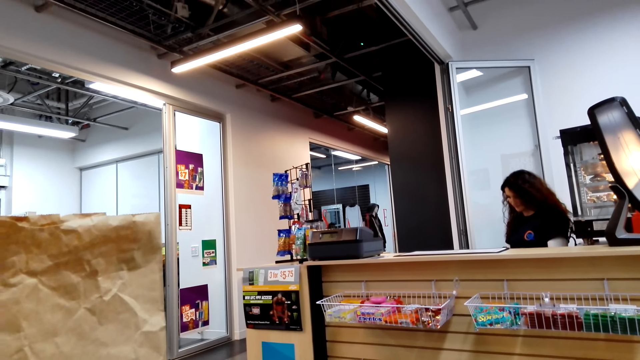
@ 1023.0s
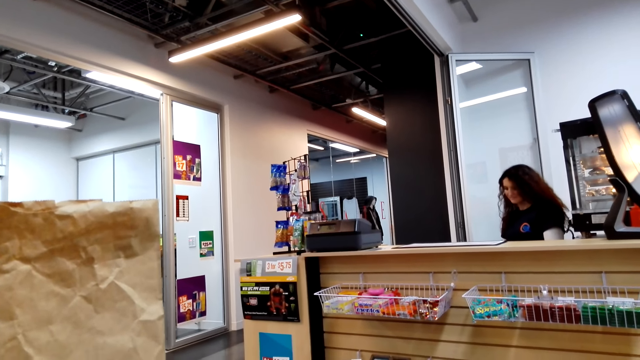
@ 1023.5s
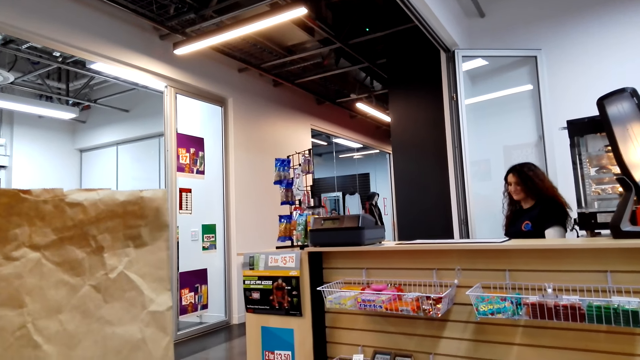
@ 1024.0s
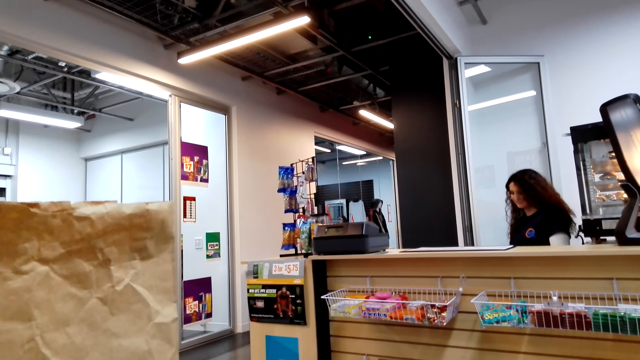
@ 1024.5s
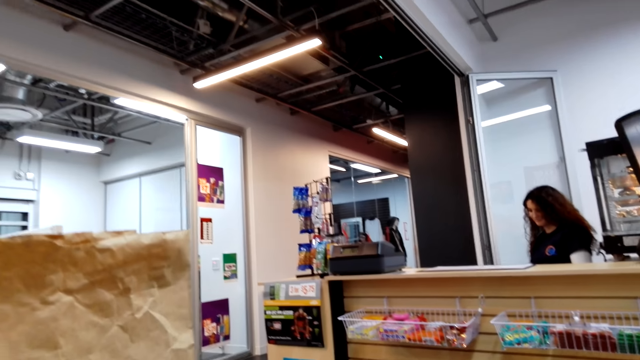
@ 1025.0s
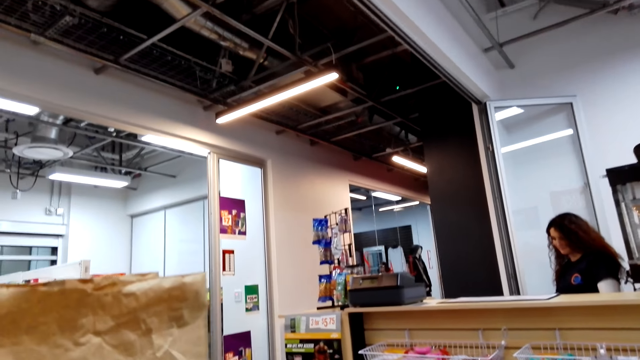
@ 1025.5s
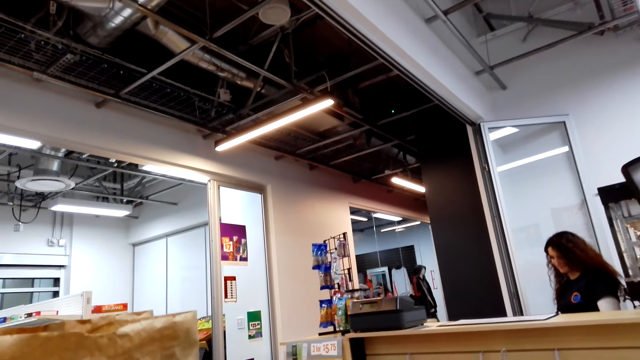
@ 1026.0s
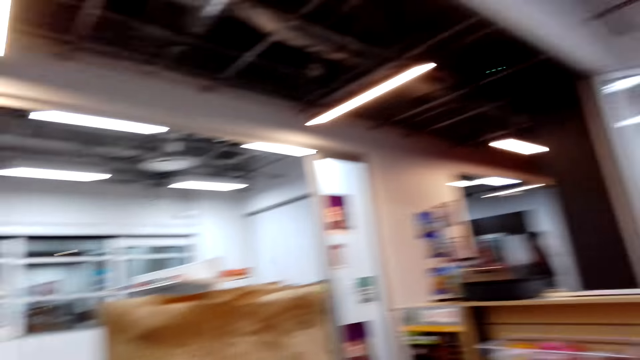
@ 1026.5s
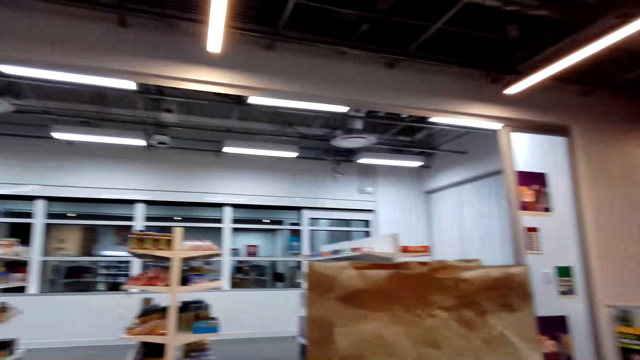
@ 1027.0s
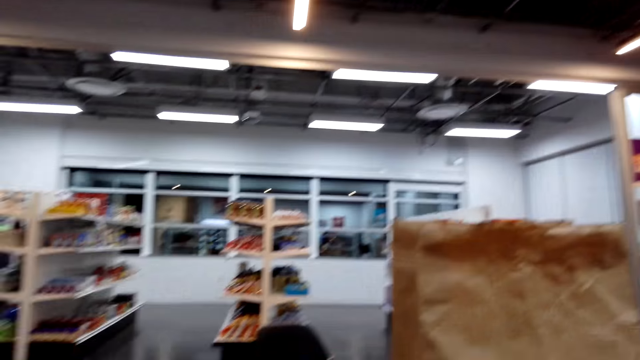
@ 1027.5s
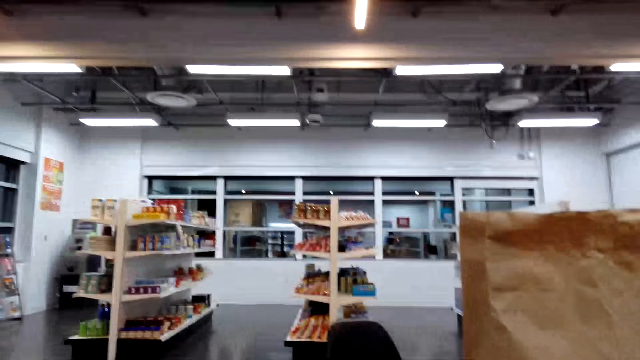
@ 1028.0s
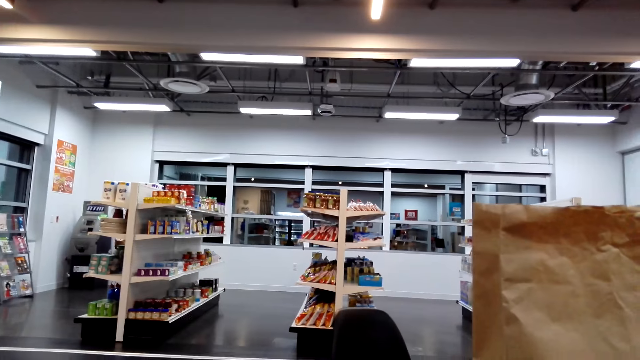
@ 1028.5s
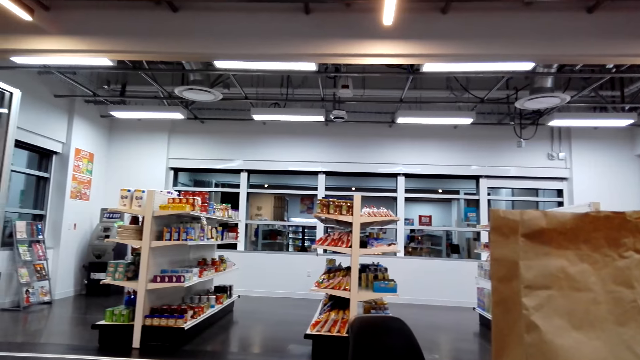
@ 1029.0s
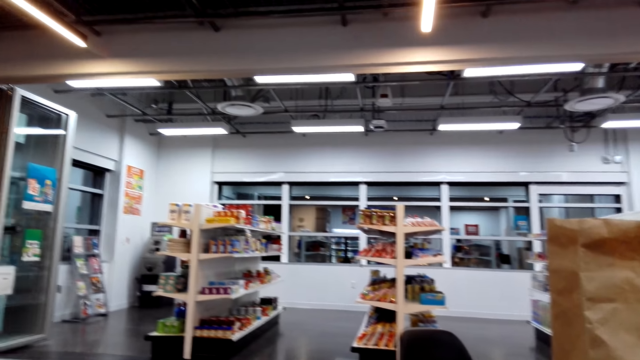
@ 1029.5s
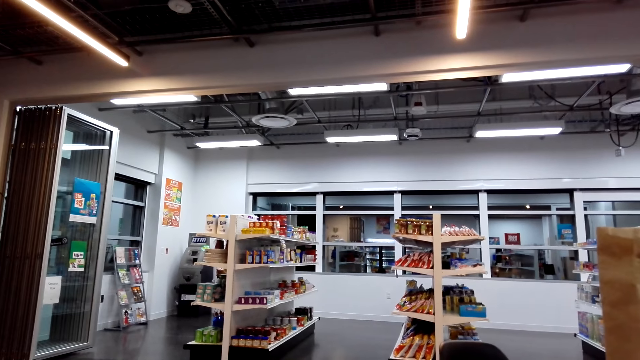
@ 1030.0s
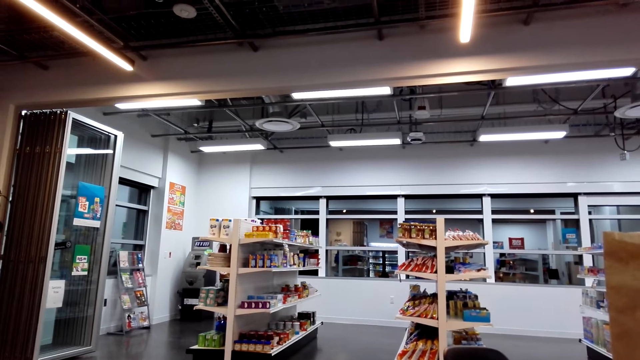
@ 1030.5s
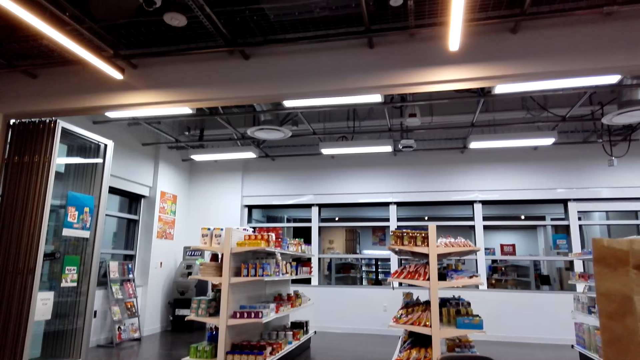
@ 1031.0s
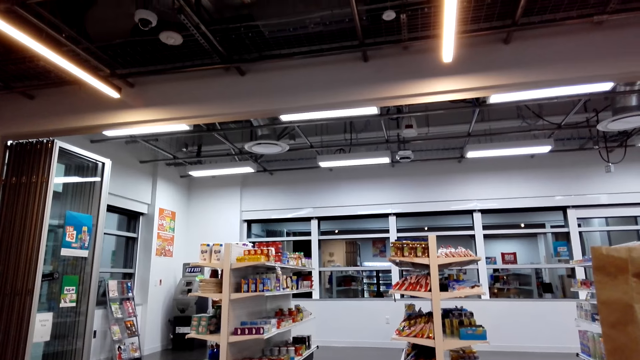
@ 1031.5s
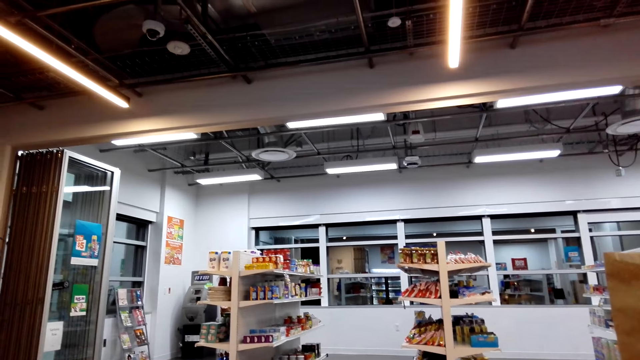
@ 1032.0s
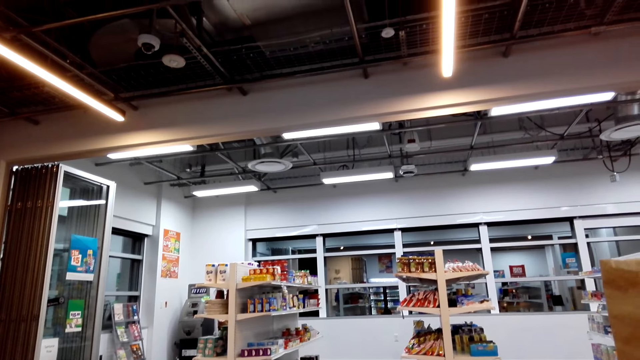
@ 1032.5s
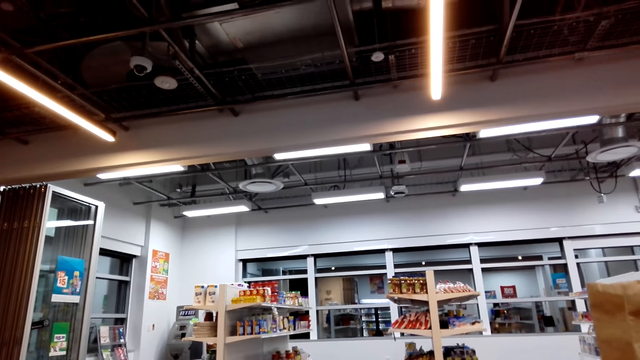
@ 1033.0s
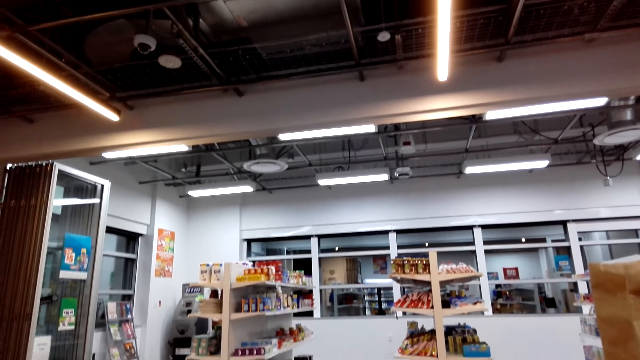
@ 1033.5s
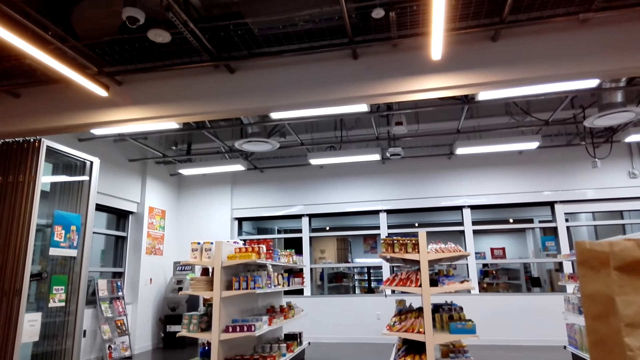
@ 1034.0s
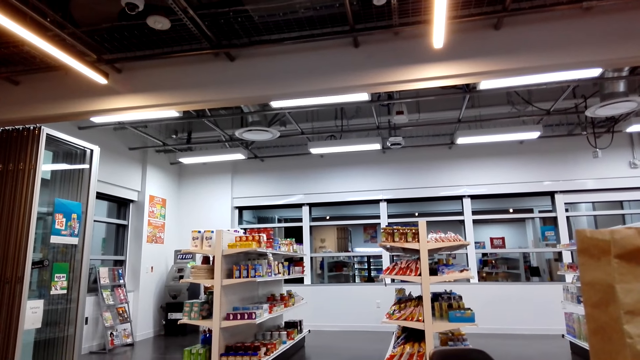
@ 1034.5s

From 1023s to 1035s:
The camera wearer looks around.

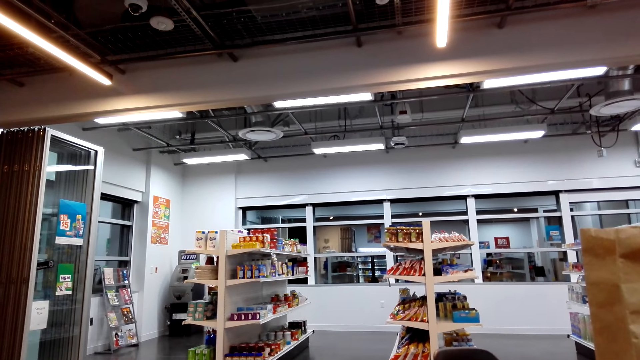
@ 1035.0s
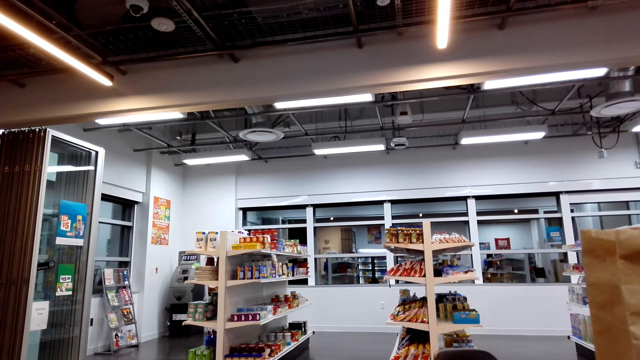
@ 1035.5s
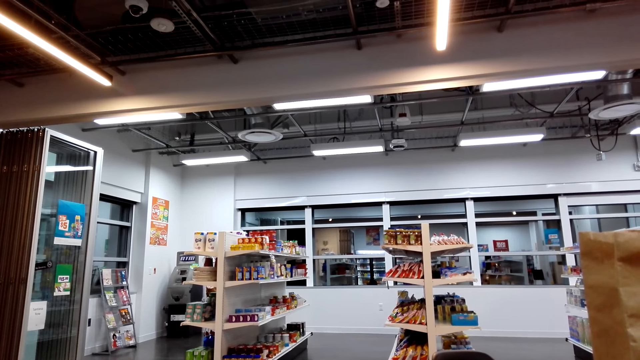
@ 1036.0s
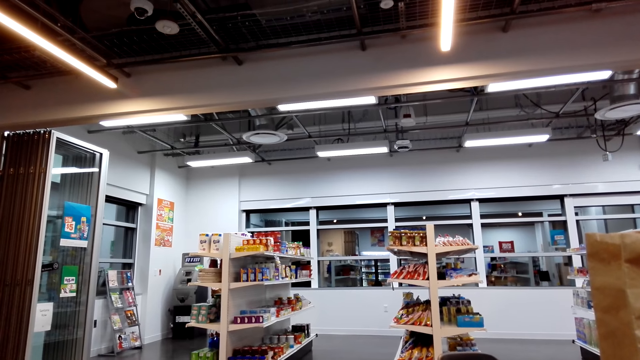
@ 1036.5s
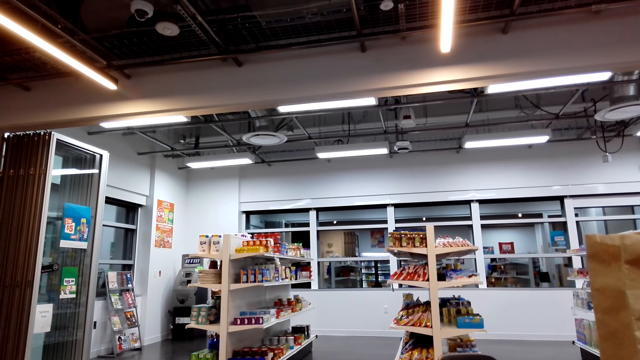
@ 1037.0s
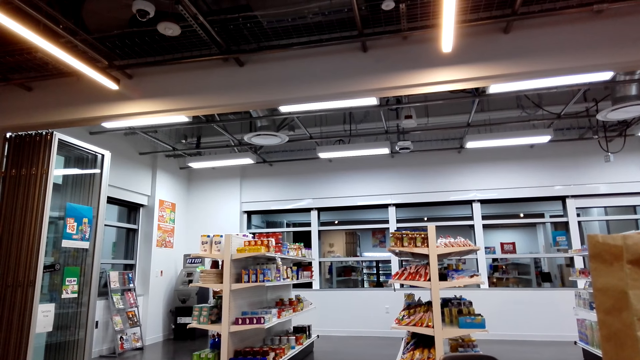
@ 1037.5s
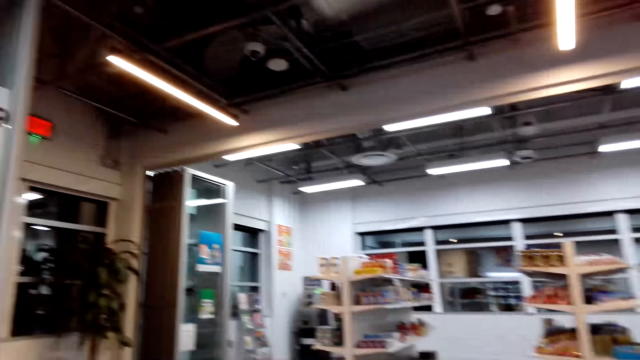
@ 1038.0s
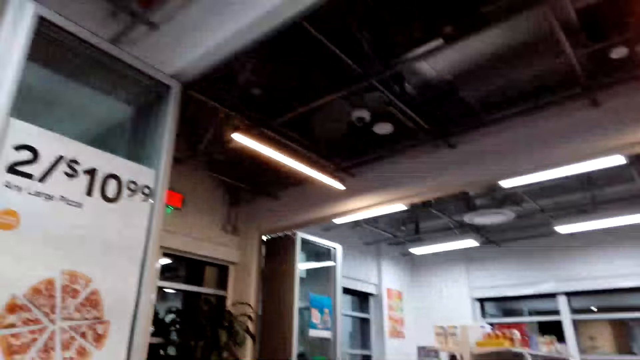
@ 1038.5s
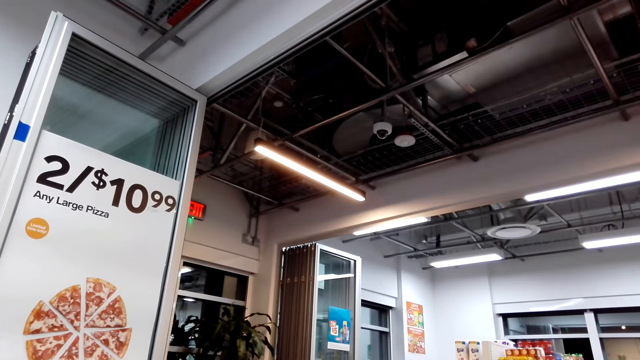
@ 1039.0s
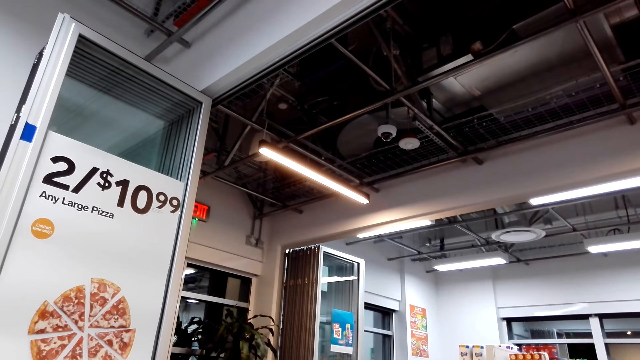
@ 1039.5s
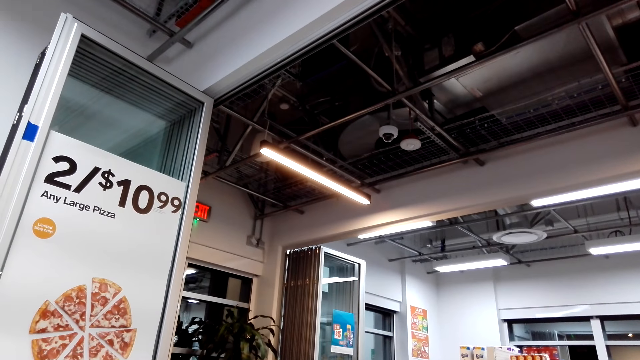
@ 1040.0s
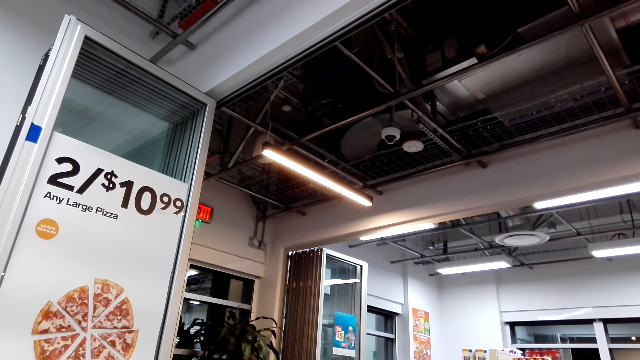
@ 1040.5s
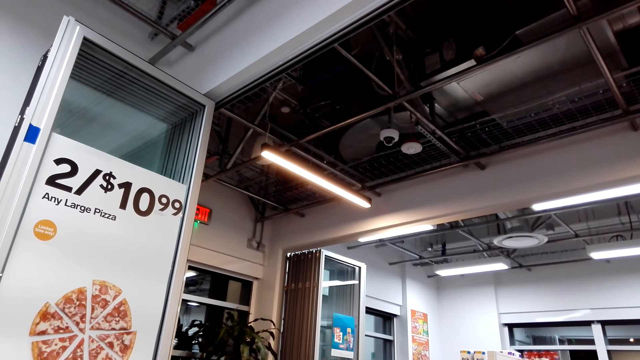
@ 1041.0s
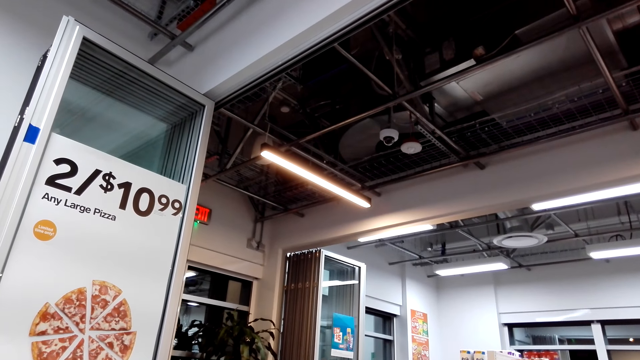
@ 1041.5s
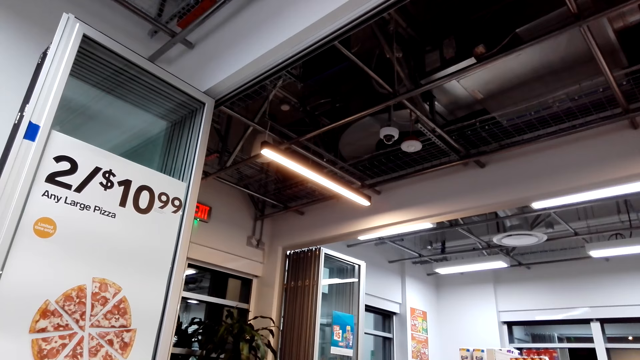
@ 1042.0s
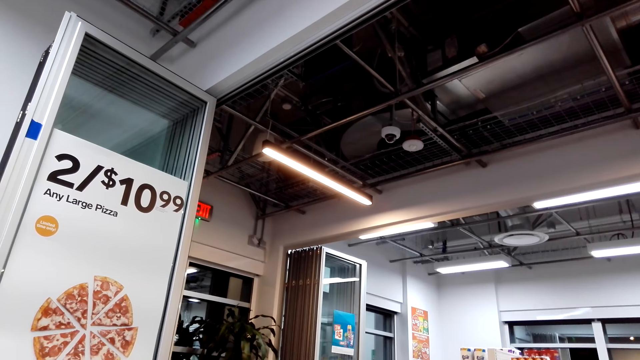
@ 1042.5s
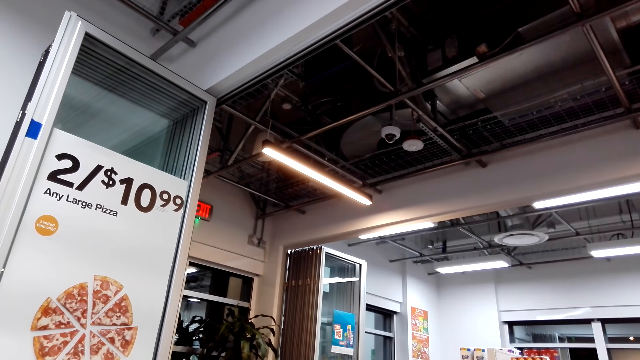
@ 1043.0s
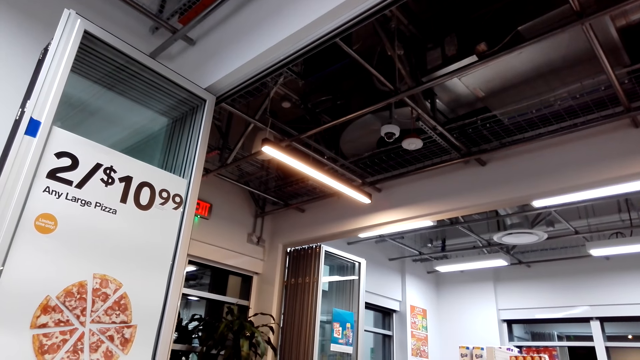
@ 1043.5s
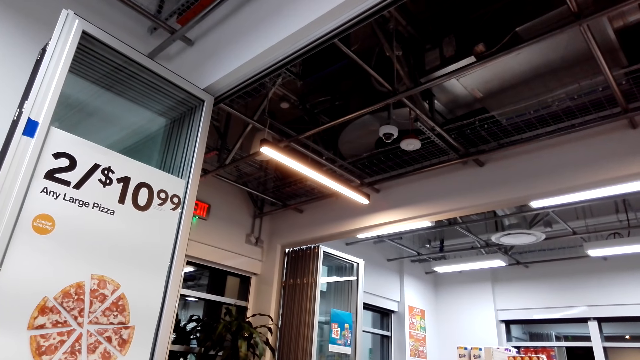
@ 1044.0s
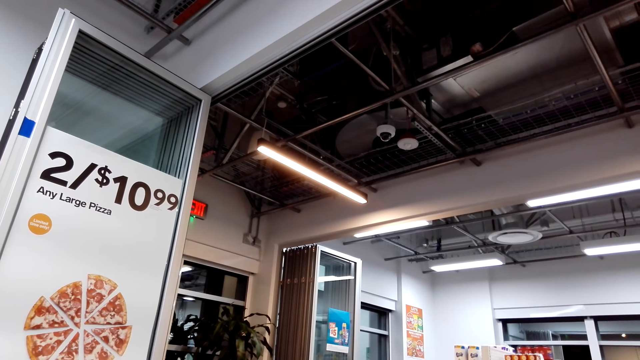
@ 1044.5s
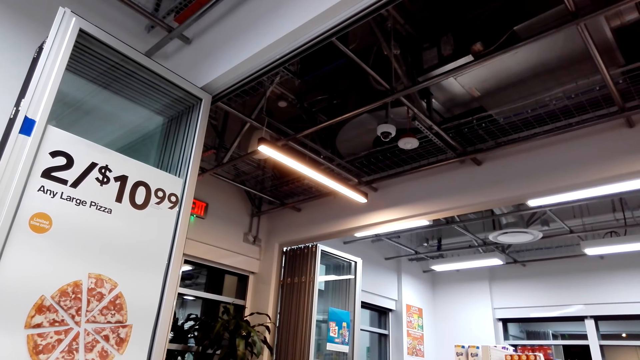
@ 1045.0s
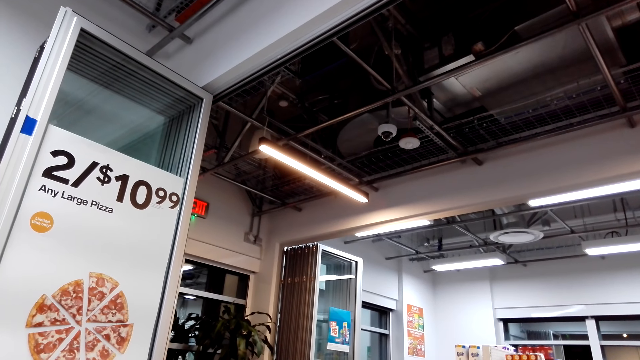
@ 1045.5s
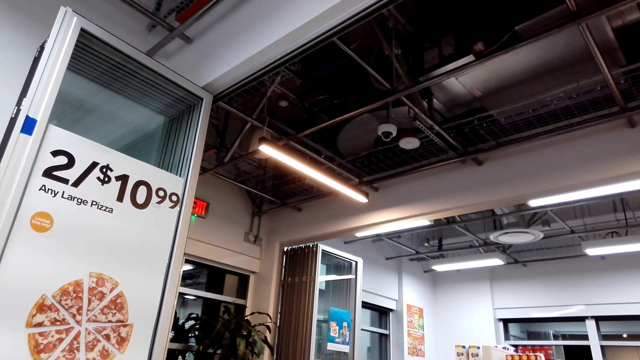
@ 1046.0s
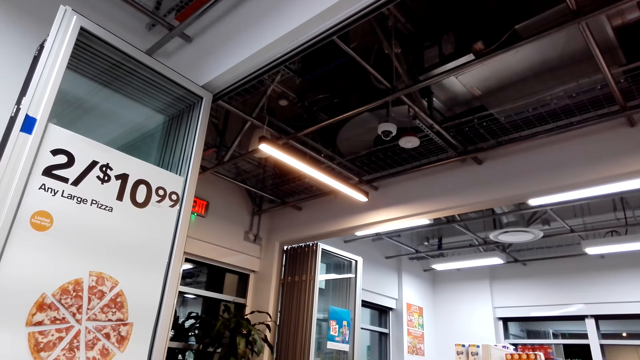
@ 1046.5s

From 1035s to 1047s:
The camera wearer looks at a poster.
